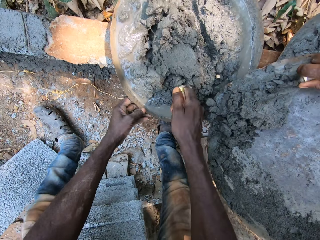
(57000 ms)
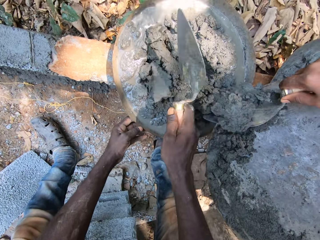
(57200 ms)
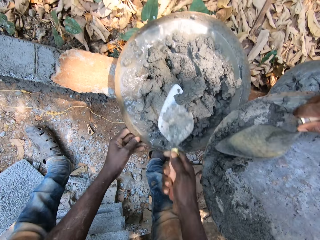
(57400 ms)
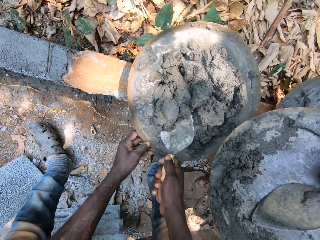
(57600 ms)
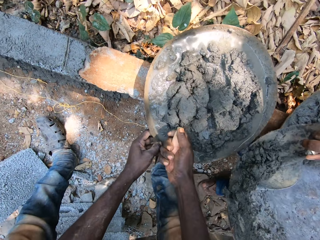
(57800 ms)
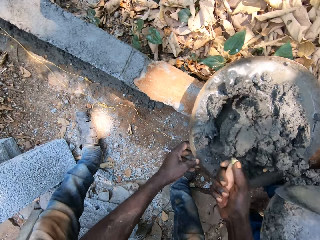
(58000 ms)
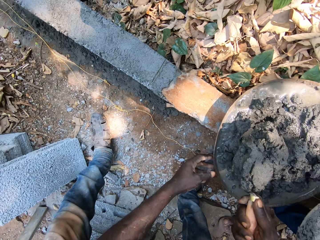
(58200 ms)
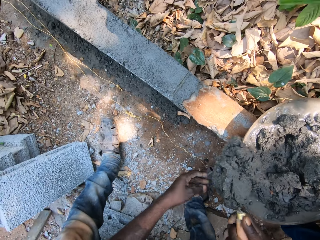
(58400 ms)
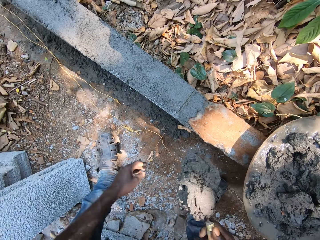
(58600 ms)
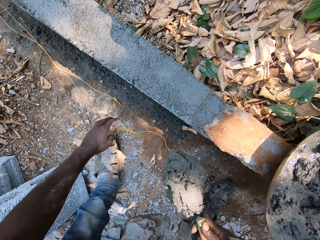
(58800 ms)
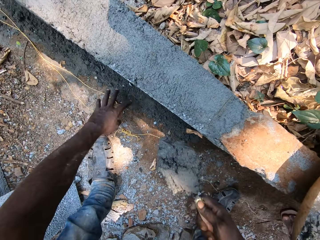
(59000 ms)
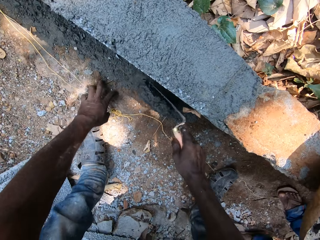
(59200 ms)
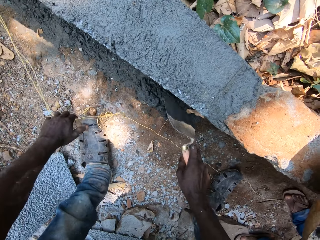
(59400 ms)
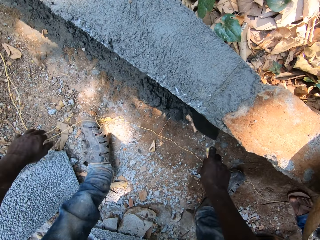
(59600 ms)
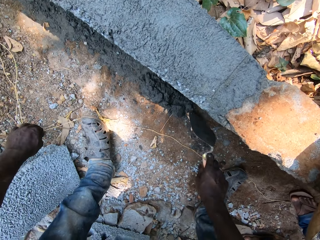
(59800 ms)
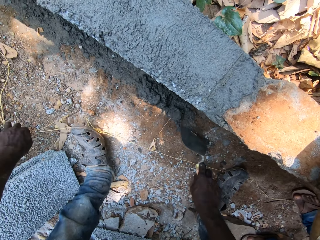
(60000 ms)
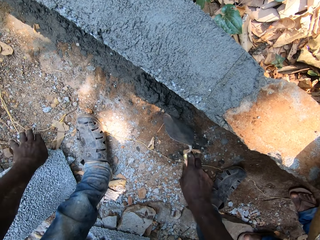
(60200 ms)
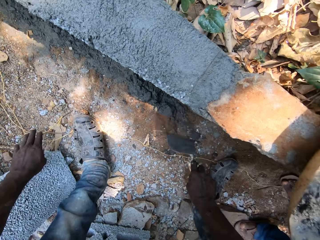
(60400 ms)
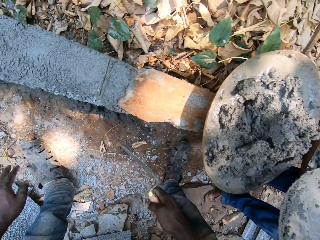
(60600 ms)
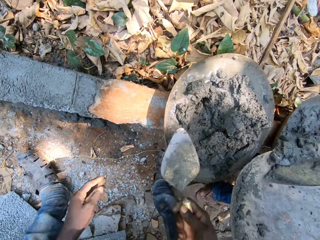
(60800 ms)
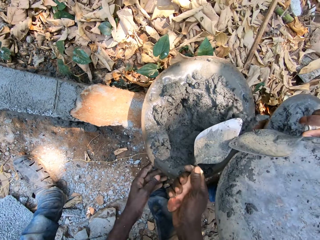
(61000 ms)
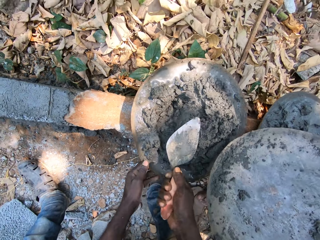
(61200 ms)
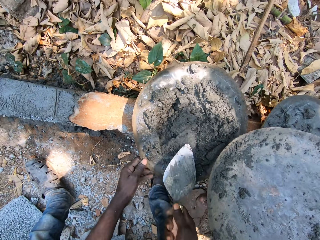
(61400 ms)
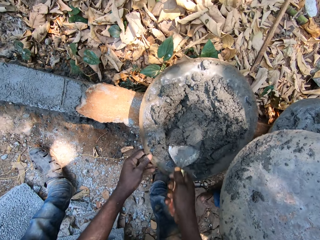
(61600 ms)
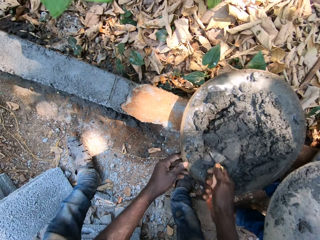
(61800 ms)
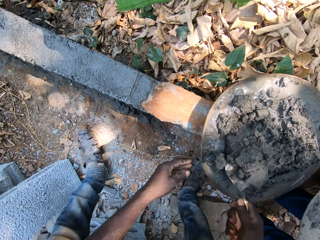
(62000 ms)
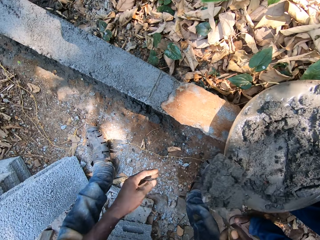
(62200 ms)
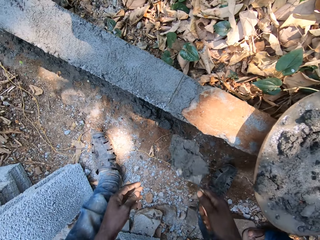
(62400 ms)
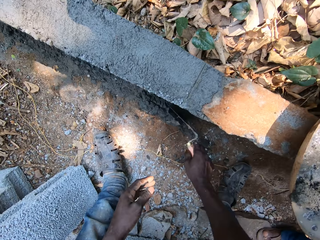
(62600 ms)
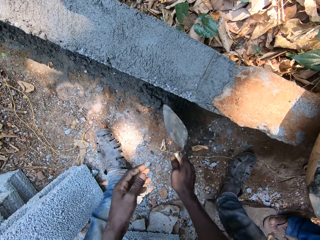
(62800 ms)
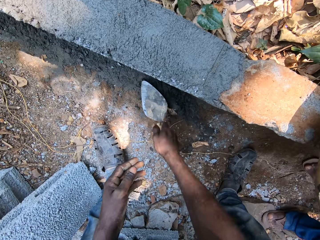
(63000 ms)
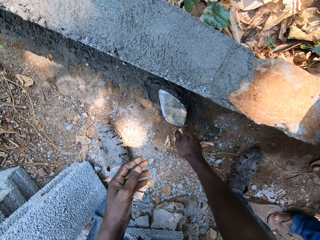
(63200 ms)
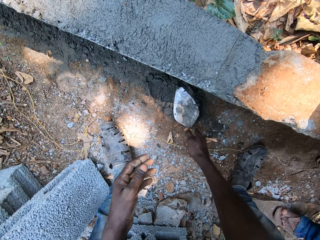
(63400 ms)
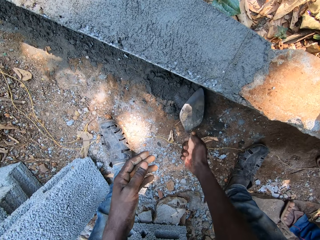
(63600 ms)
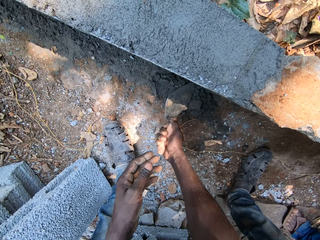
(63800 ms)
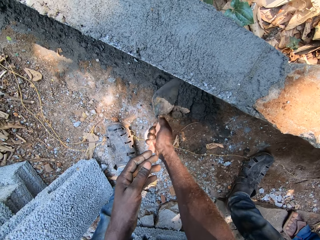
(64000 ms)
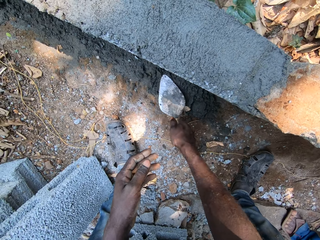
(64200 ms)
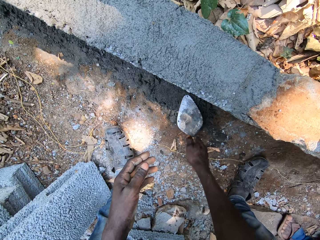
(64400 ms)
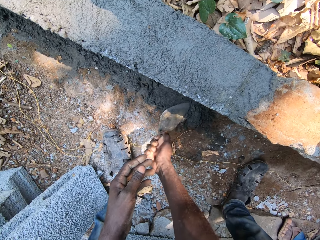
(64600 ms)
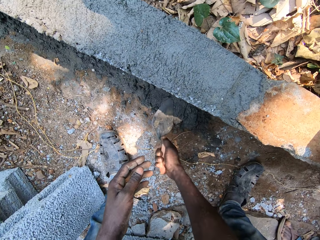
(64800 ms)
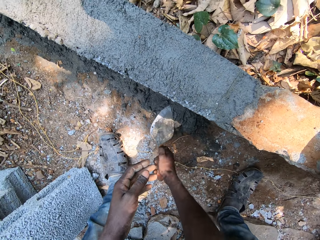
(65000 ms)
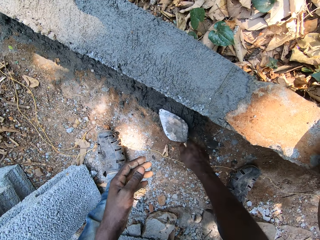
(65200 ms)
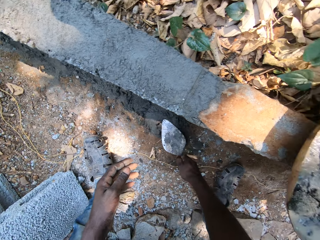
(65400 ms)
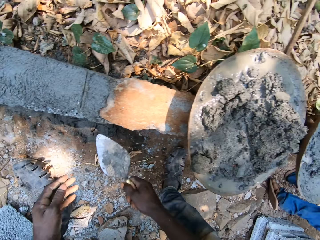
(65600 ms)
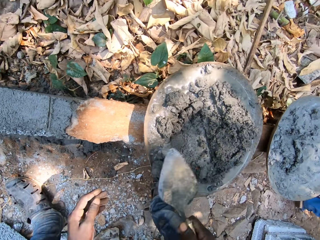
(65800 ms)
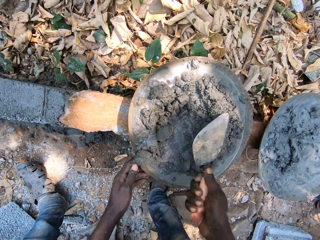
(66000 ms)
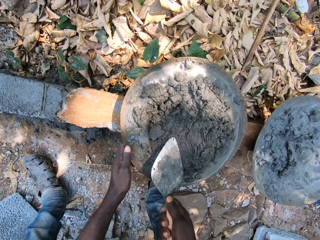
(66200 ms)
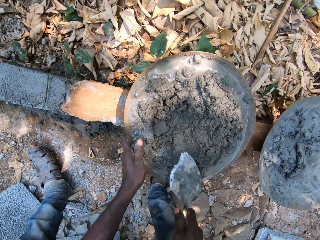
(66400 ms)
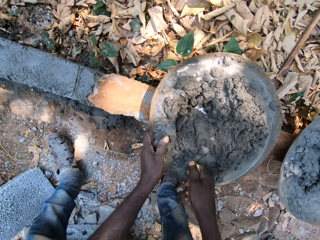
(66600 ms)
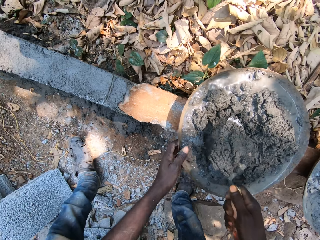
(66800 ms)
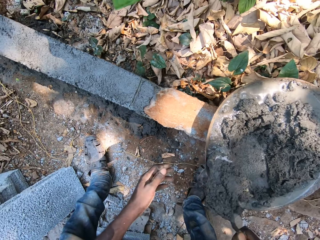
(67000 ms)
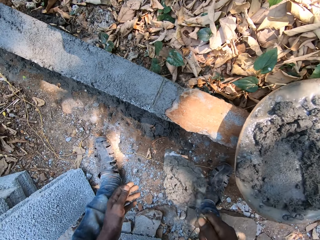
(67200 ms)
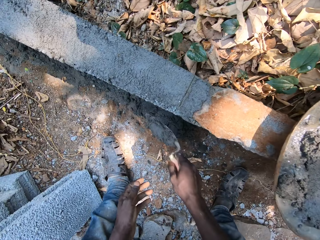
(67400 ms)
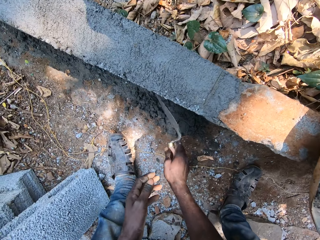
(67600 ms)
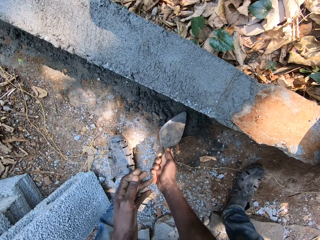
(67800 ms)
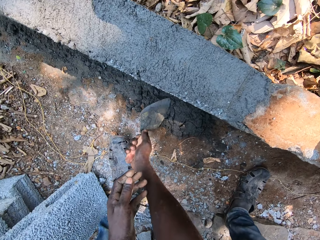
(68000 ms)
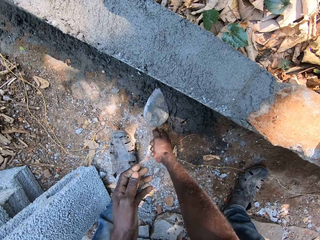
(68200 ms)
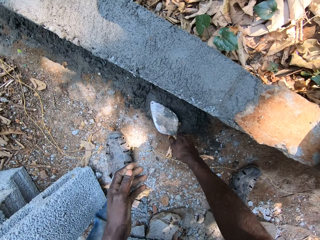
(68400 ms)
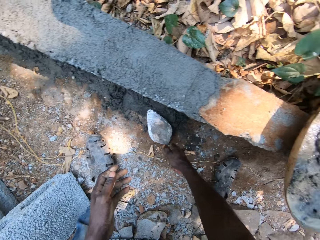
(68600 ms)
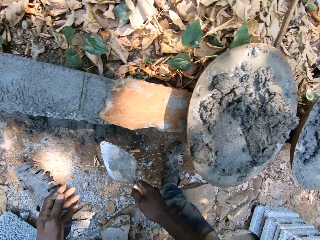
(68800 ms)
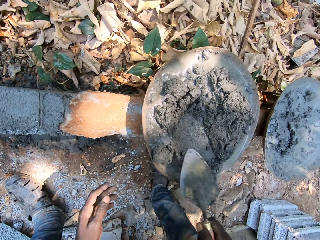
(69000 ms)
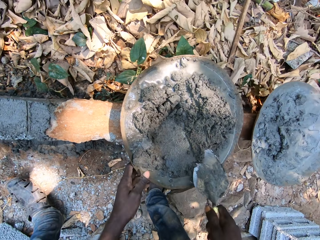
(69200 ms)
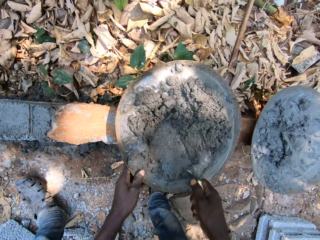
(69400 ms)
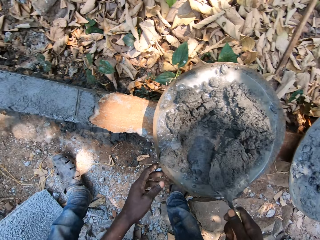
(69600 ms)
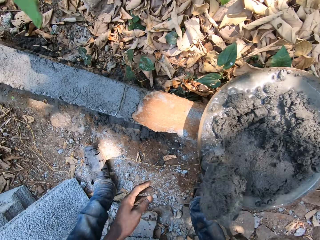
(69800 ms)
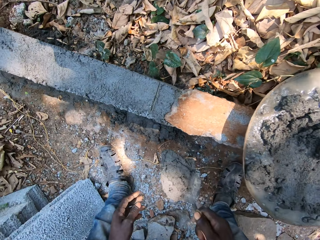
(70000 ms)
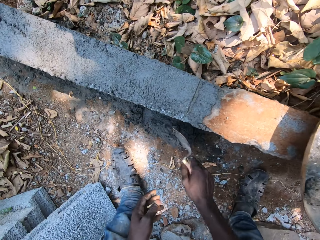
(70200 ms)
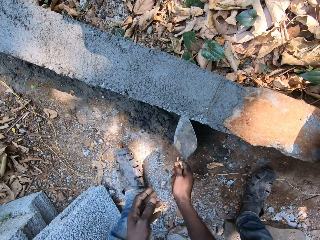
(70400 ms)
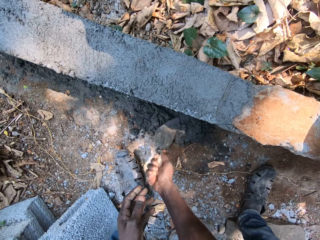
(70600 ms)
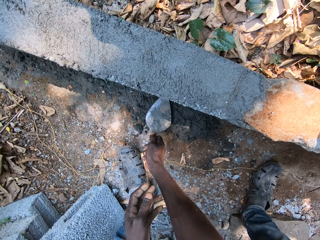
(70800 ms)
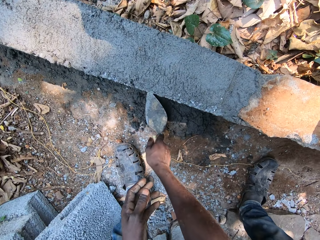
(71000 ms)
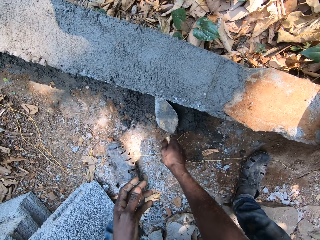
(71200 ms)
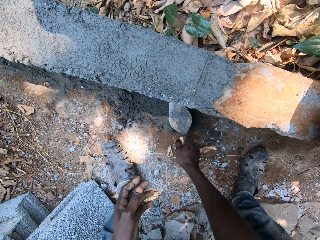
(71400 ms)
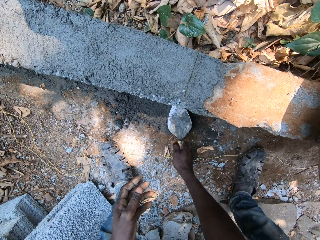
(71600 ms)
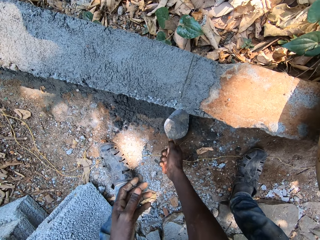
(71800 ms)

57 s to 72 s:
A man puts the cement in the tray. The camera wearer scoops mortar from the aluminum bowl with the brick trowel in his right hand. He holds the cement. He pulls the rope on the ground with his left hand. He pours the mortar onto the ground. He applies the cement on the ground. He holds the aluminum bowl with his left hand. He scoops mortar from the aluminum bowl with the brick trowel in his right hand. He pours the mortar onto the ground. He smoothens the mortar onto the ground with the brick trowel in his right hand. He holds the aluminum bowl with his left hand. He scoops mortar from the aluminum bowl with the brick trowel in his right hand. He pours the mortar onto the ground. He smoothens the mortar onto the ground with the brick trowel in his right hand. He holds the aluminum bowl with his left hand. He scoops mortar from the aluminum bowl with the brick trowel in his right hand. He pours the mortar onto the ground. He smoothens the mortar onto the ground with the brick trowel in his right hand.

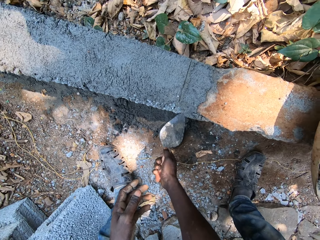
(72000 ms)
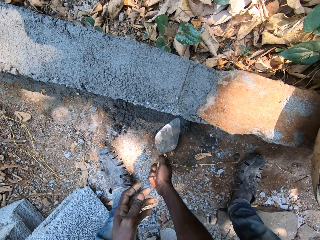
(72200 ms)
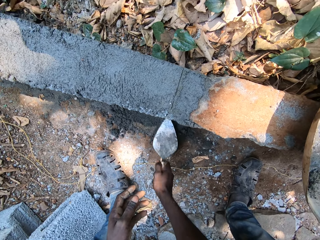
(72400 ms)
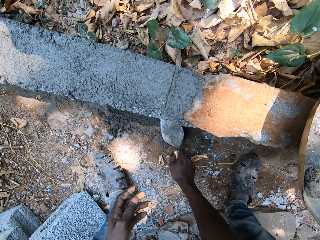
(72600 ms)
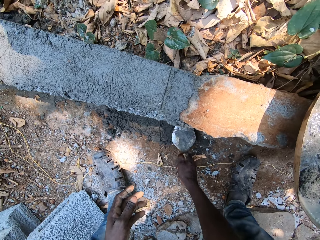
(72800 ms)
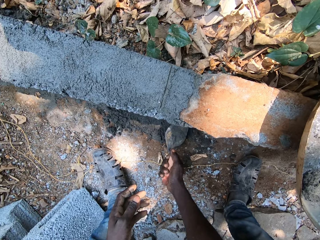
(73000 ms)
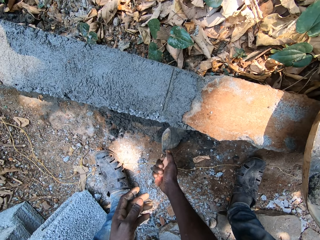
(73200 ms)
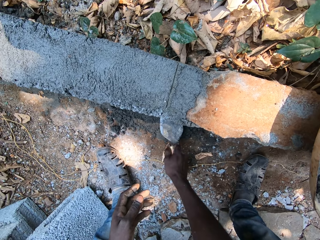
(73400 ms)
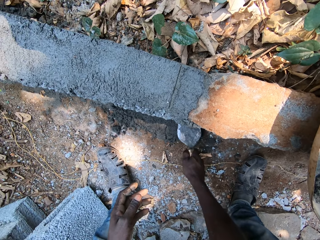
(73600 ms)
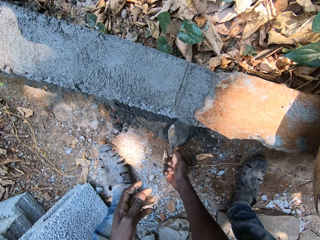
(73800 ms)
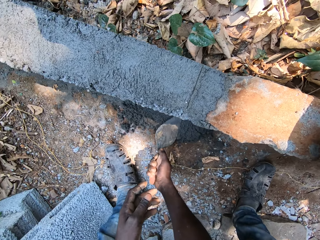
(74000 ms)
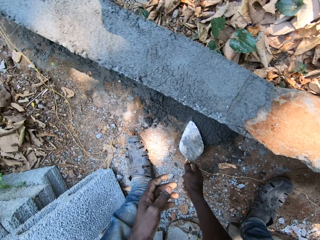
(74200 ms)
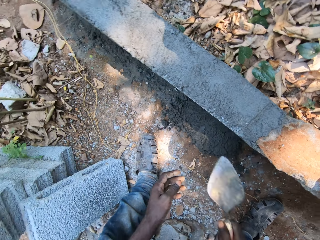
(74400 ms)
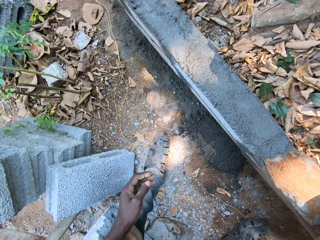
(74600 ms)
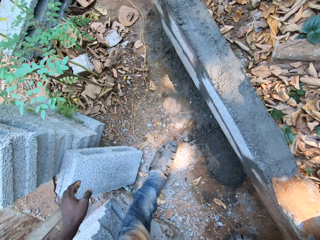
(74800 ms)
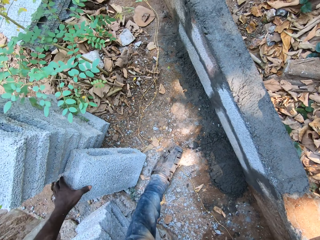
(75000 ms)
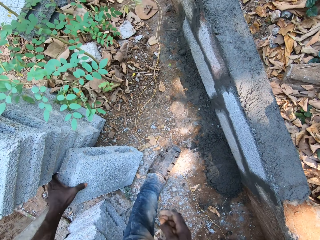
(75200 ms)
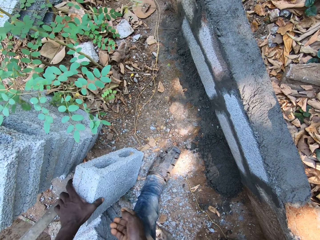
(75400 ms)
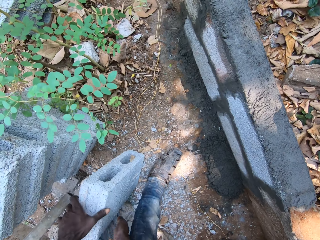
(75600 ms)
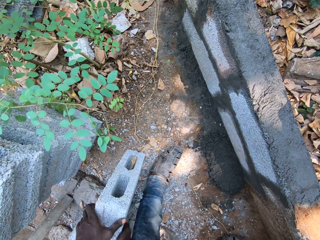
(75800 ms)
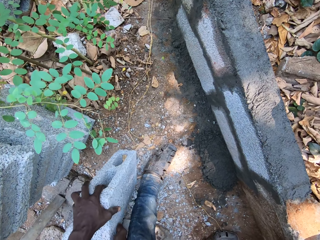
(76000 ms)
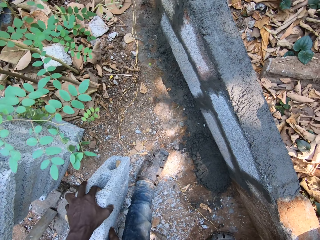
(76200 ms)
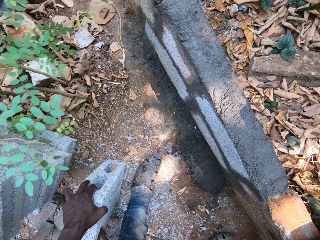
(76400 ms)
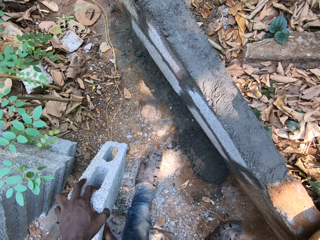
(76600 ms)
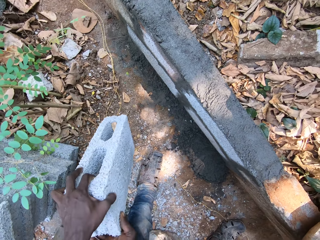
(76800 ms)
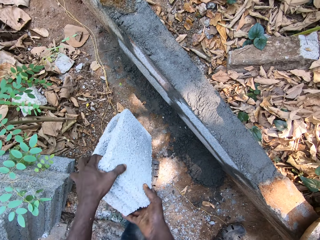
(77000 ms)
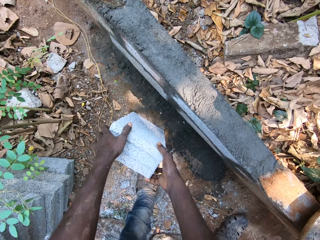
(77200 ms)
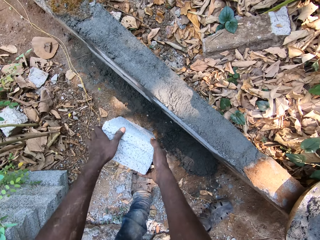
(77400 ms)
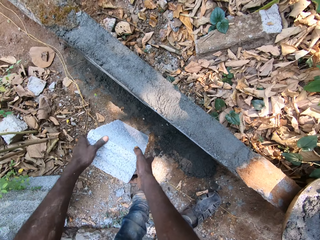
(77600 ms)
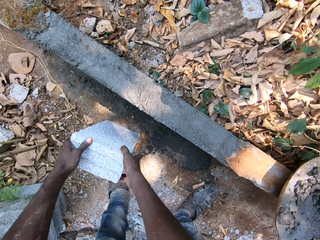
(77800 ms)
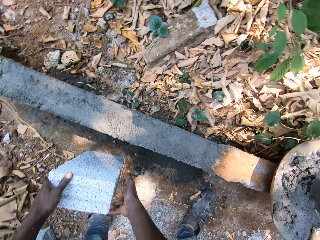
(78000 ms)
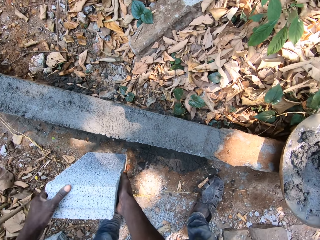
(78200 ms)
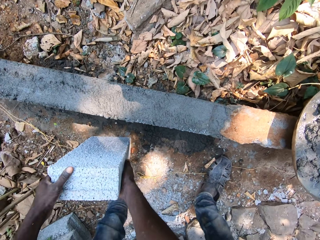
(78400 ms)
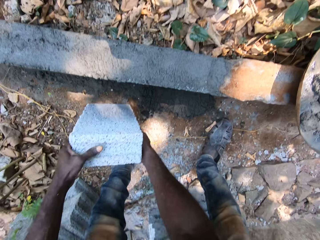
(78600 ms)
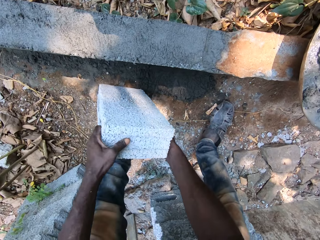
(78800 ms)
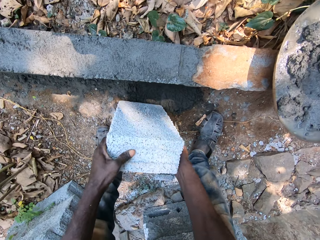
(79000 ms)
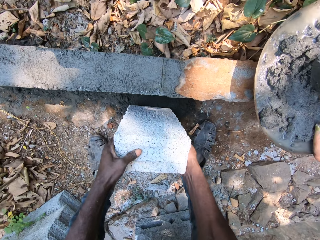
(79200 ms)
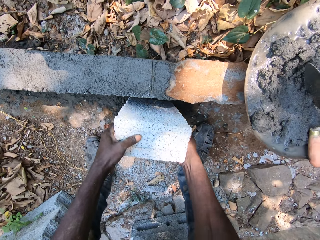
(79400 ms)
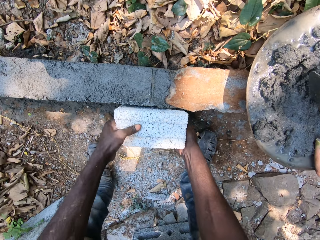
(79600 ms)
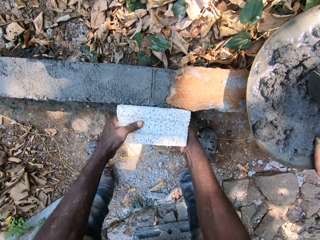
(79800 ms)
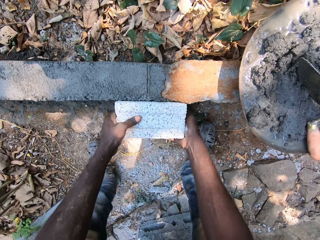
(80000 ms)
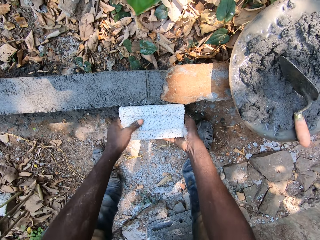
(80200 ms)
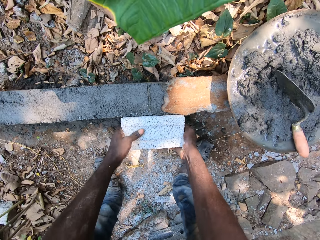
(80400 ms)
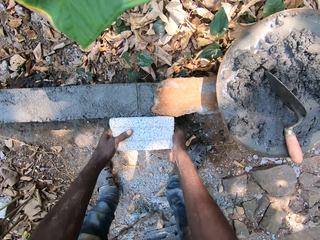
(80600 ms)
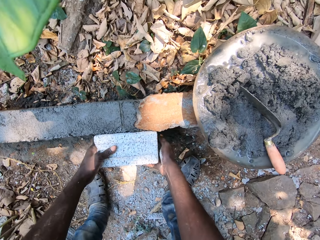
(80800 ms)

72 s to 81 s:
The camera wearer picks a brick from the ground with both hands. He holds the brick. He places the brick onto the mortar on the ground.
